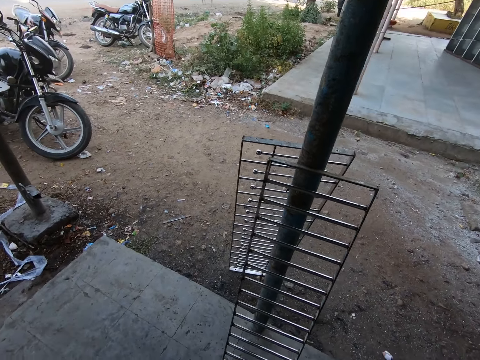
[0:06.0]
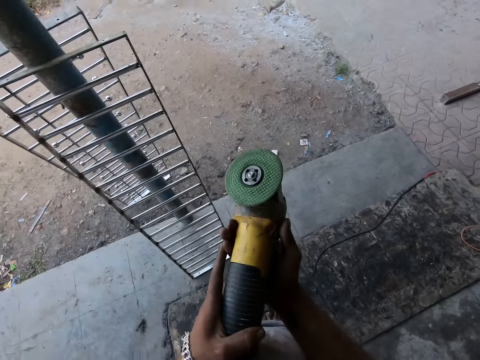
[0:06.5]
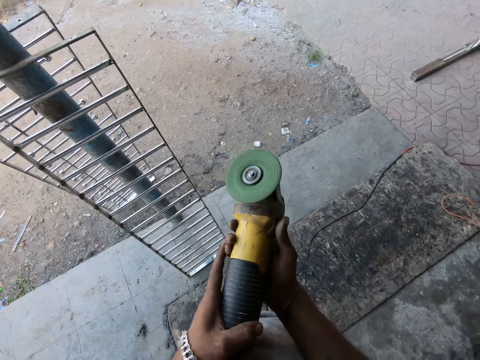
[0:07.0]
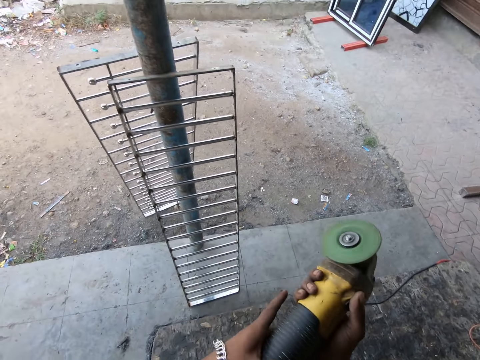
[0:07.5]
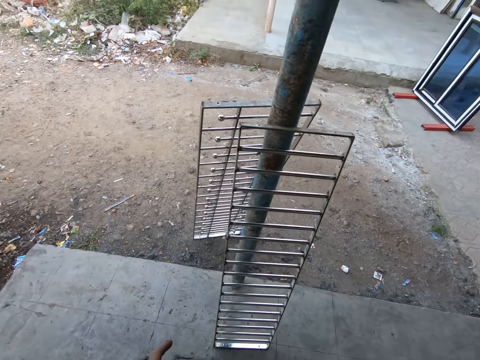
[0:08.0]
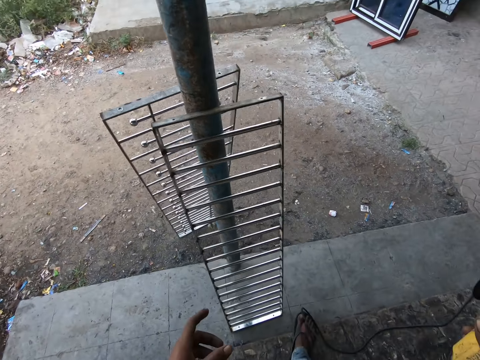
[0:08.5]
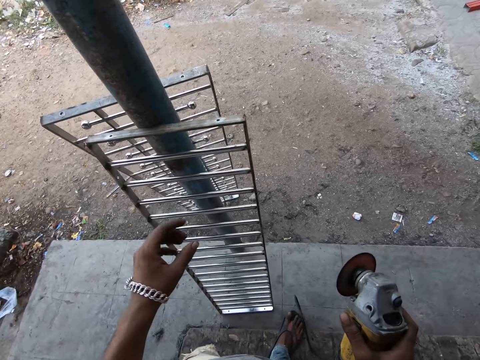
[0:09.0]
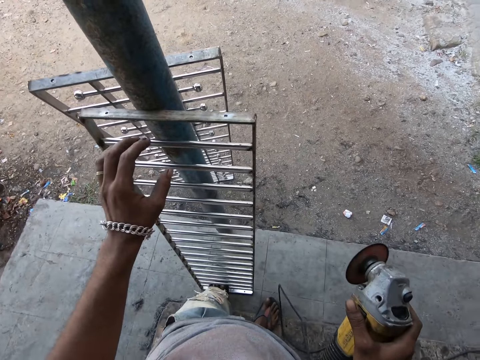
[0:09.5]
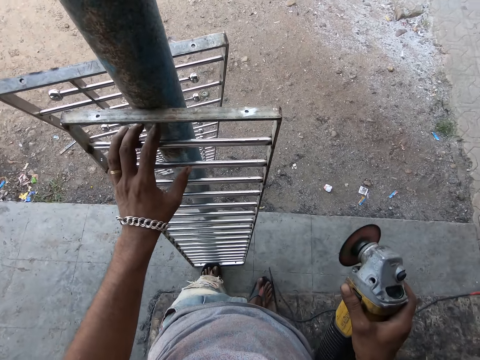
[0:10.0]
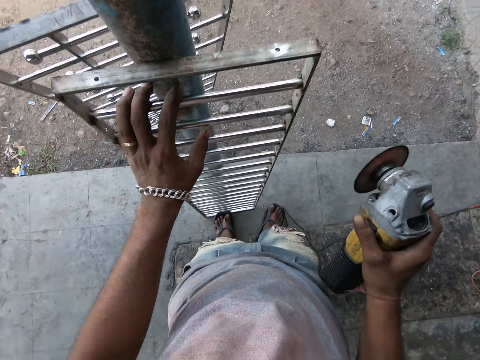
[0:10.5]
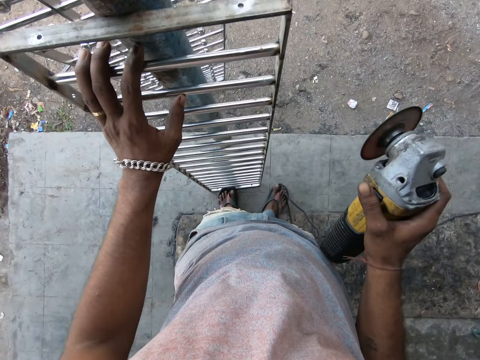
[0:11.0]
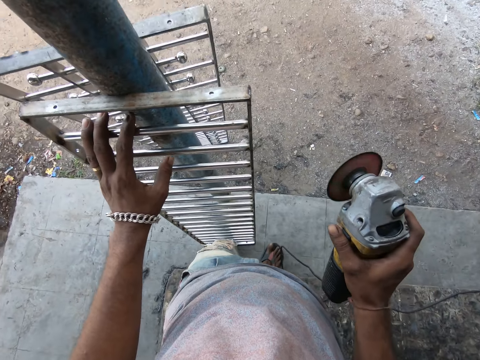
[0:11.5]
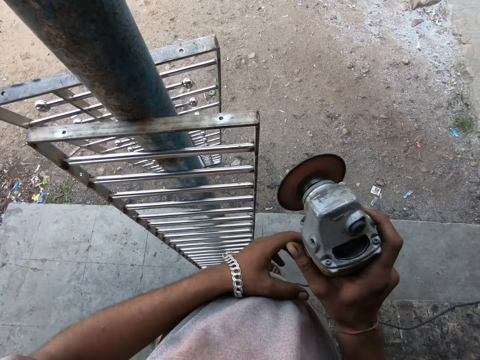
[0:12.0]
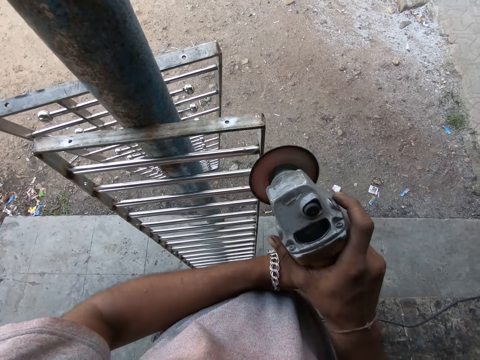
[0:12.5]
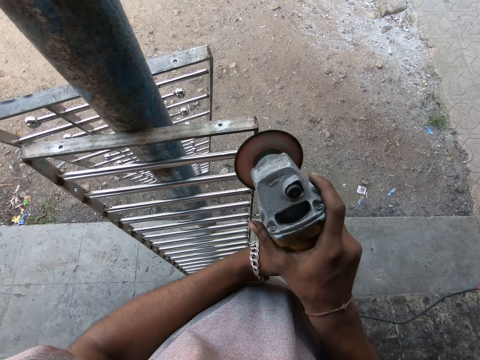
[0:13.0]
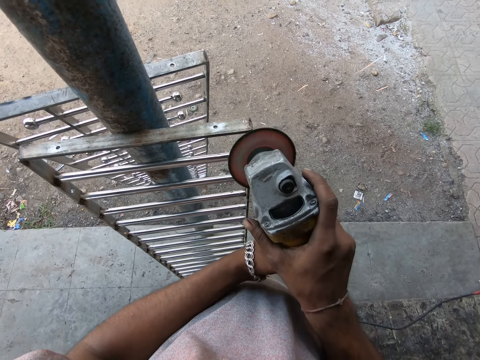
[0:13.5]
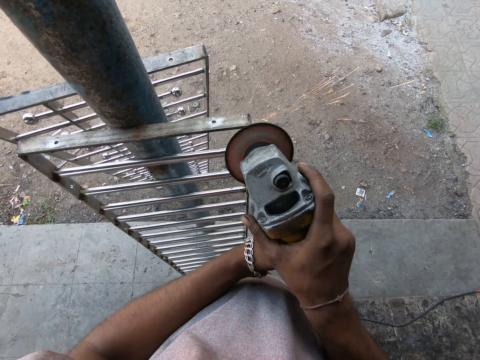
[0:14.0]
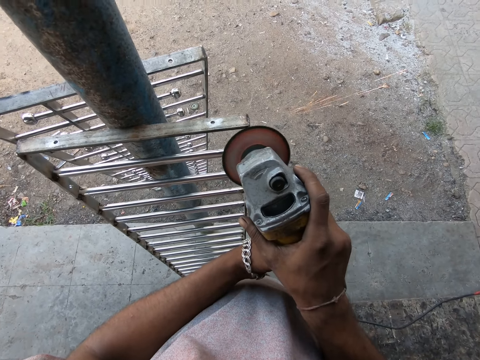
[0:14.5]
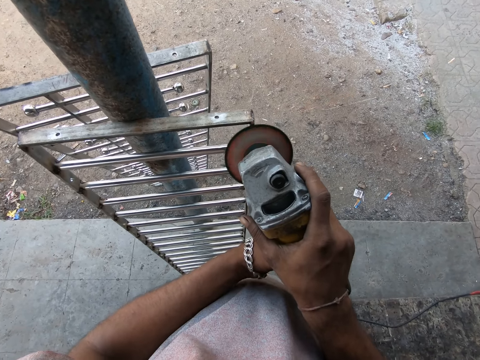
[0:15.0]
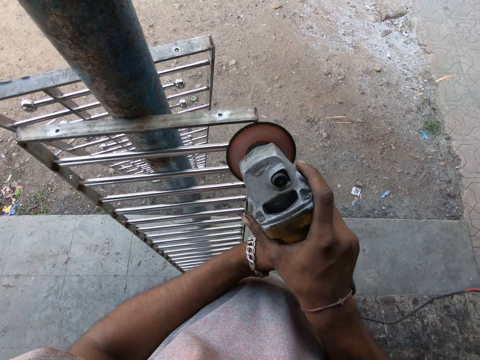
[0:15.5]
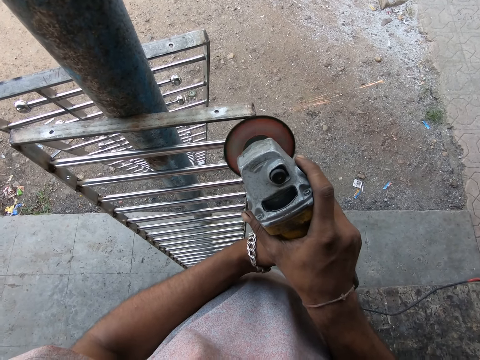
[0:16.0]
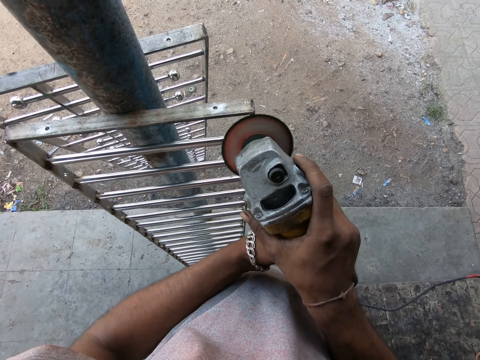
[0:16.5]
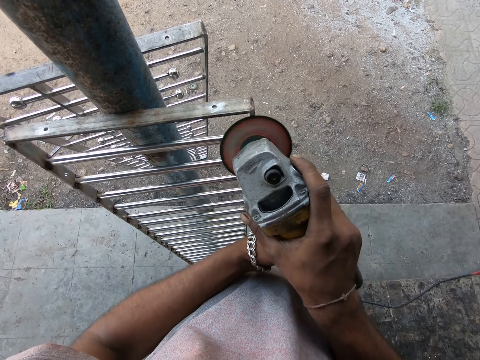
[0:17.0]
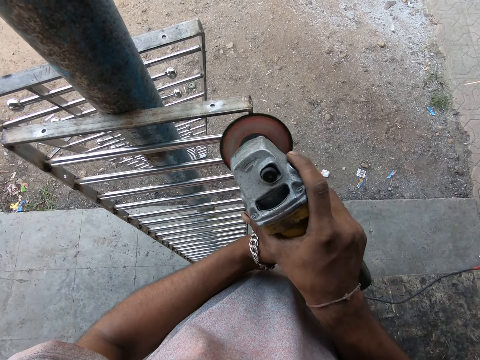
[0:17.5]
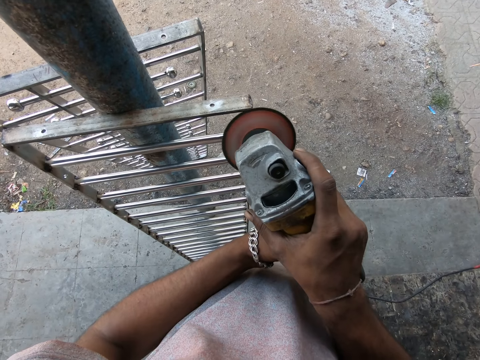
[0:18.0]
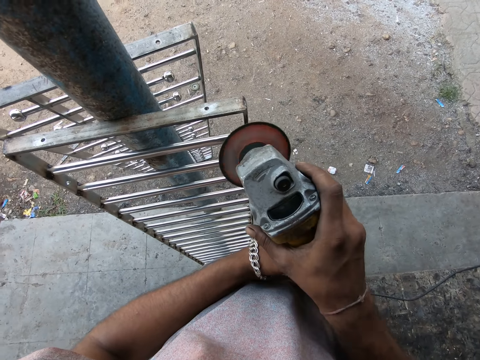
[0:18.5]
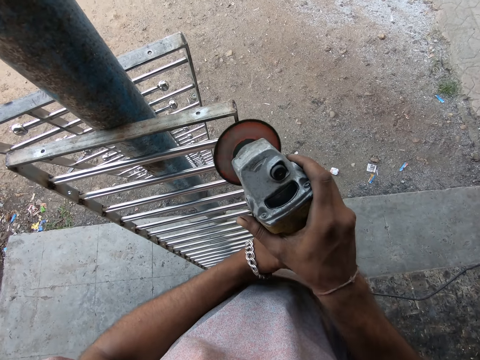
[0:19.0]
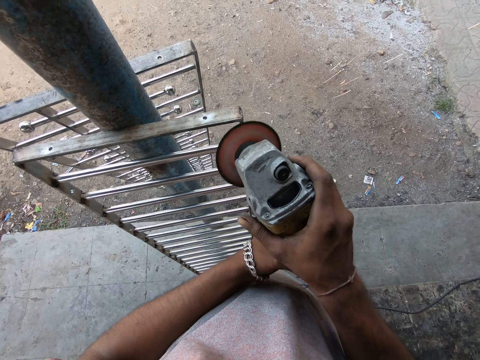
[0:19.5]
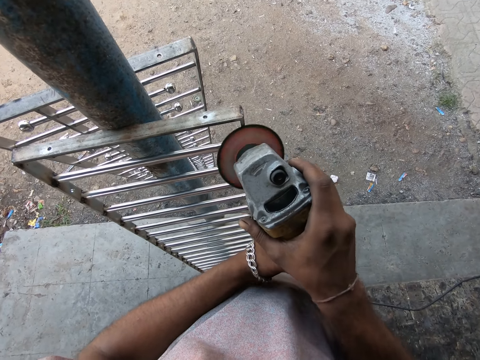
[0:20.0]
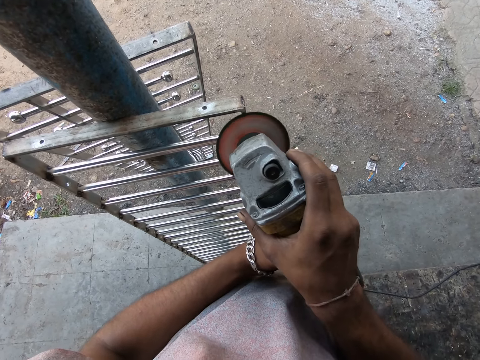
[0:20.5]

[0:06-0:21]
The camera wearer powers the angle grinder. He adjusts the grinder. He holds a metal frame or rail with his left hand. He touches the metal rail. He holds the grinder. He grinds the metal frame with the angle grinder.

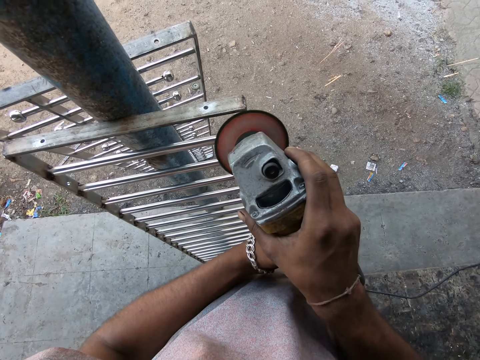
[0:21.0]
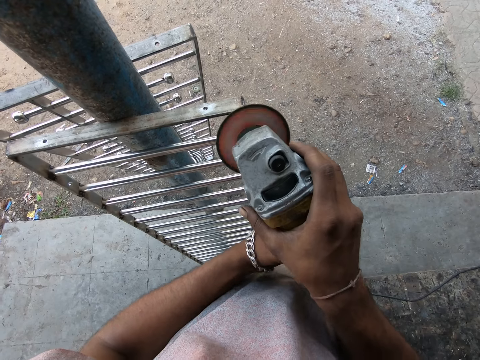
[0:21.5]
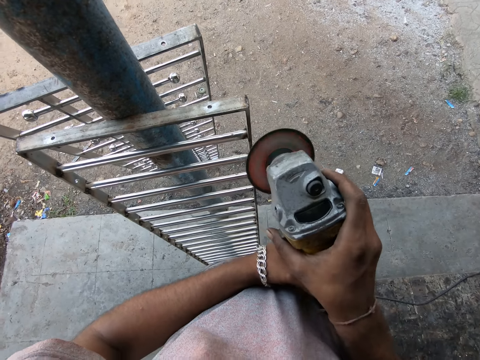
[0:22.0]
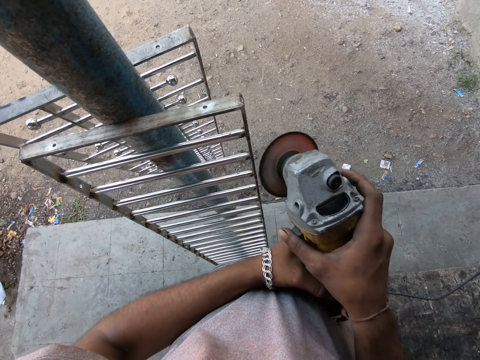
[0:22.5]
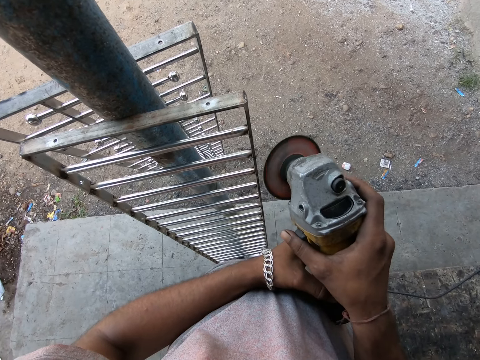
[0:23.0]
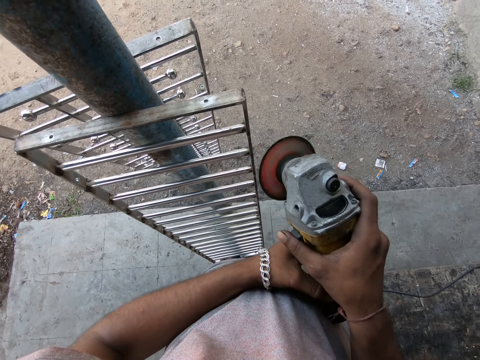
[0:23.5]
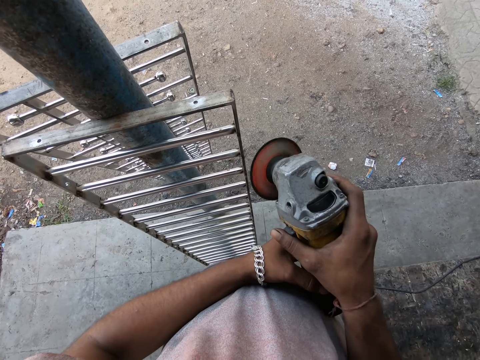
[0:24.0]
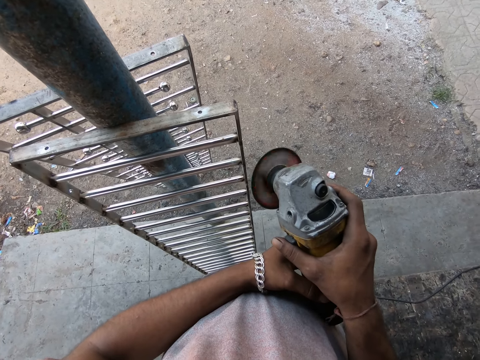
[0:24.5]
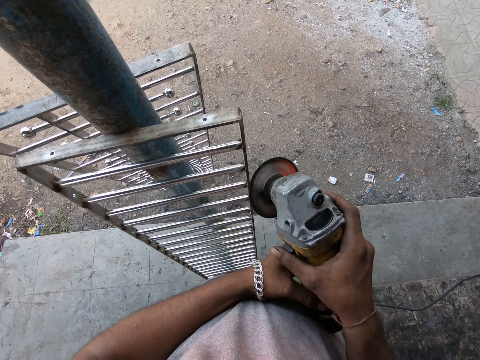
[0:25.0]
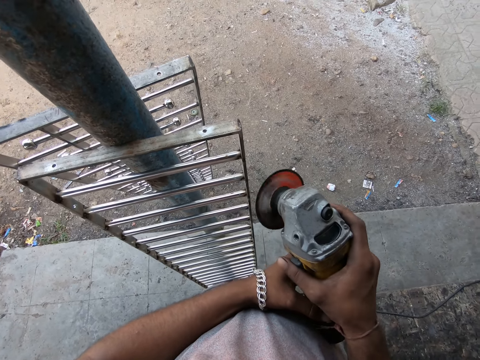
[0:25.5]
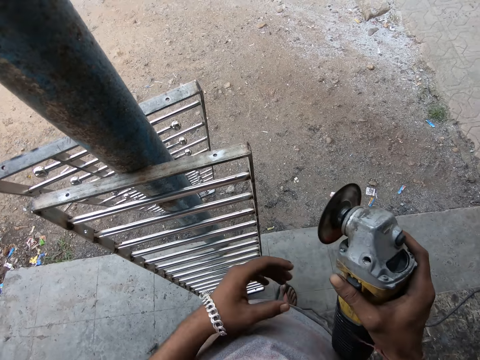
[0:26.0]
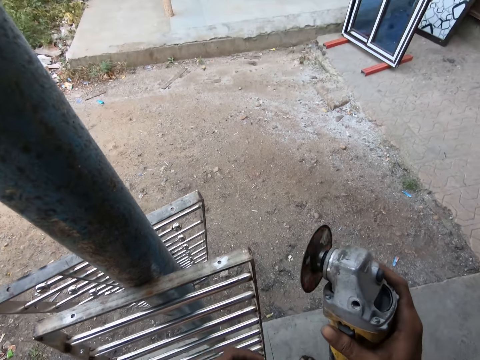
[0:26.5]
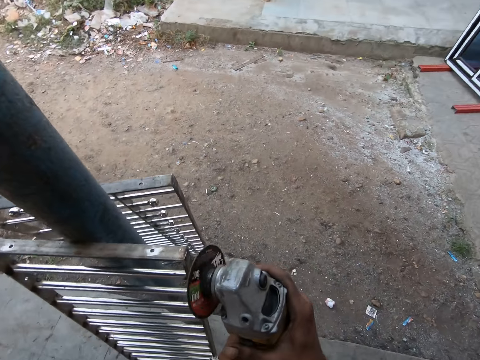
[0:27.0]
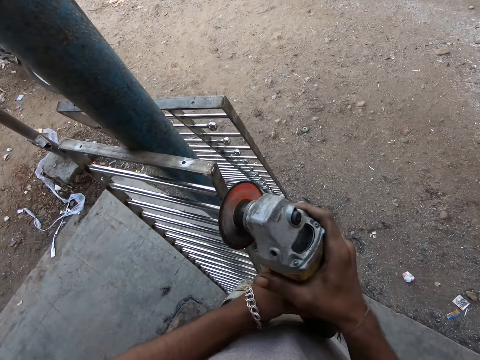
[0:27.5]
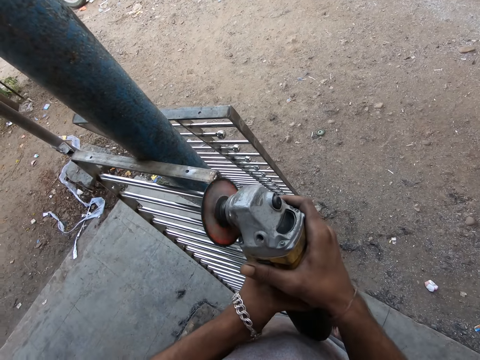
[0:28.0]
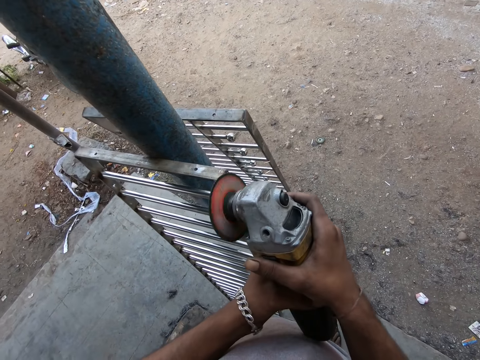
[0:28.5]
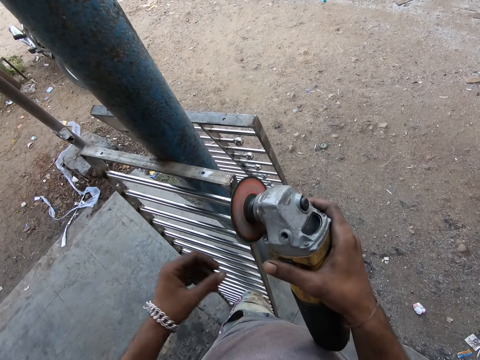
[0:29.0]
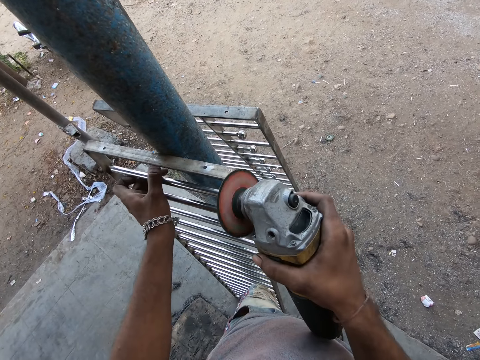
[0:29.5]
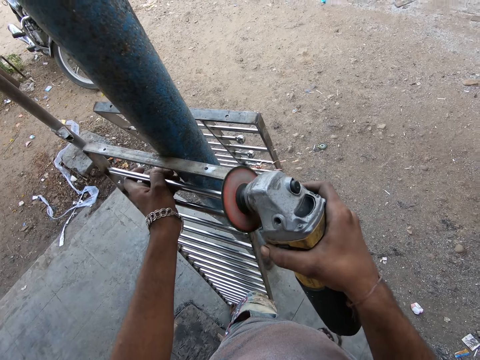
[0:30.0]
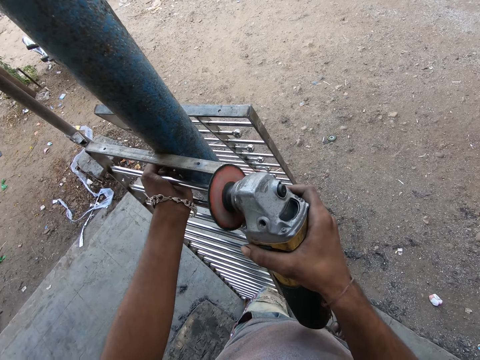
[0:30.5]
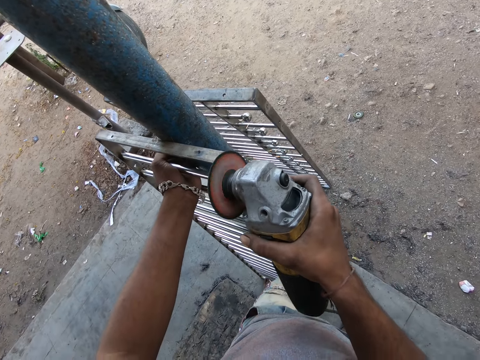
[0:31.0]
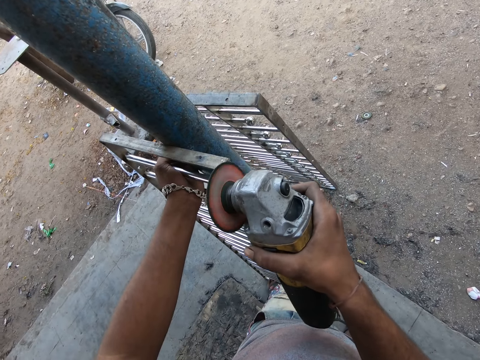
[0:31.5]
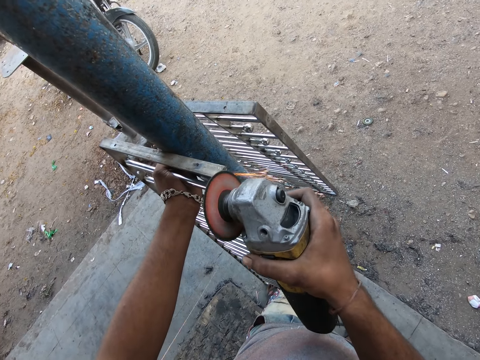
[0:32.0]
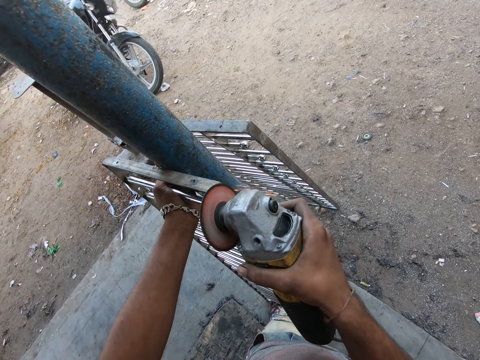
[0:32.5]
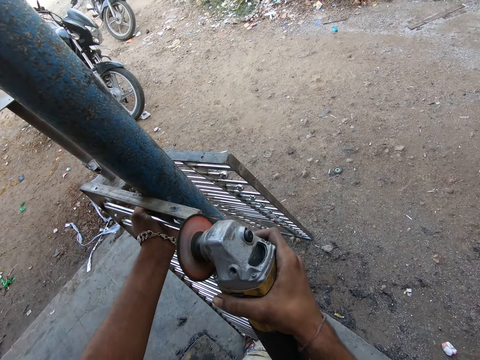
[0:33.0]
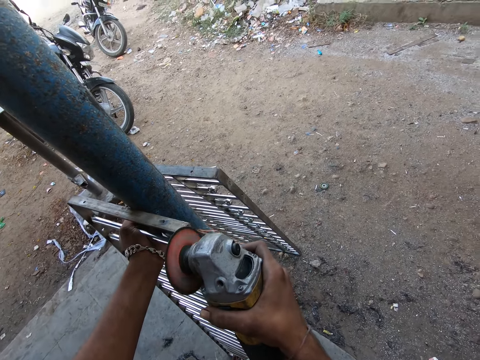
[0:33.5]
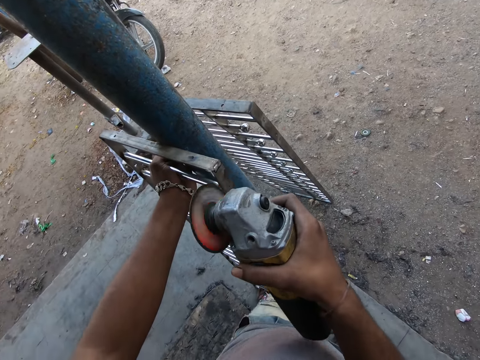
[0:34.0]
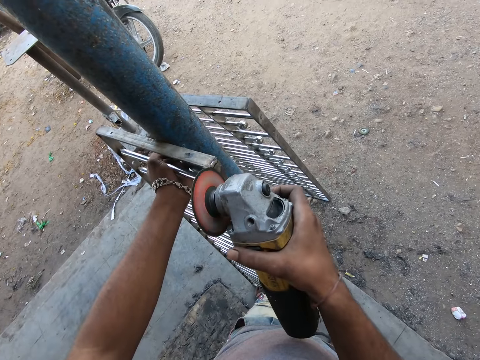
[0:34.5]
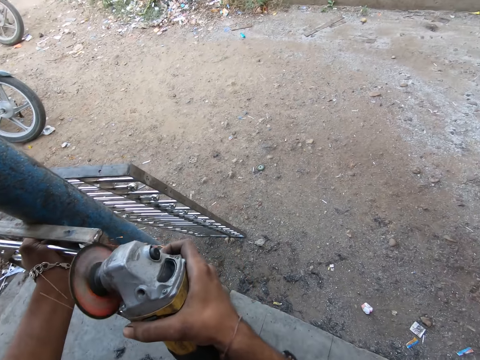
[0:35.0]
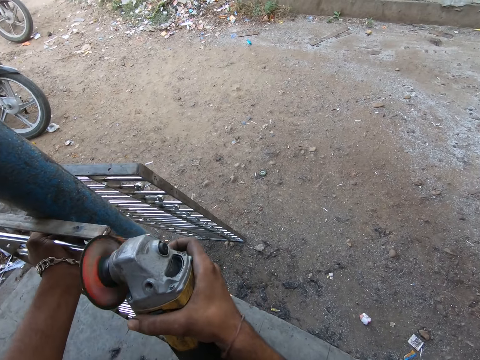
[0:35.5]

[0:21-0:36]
The camera wearer stops grinding the metal rail or frame. He powers the angle grinder, grinds the metal frame with the angle grinder, and holds the metal frame with his left hand. He grinds the metal rail.
